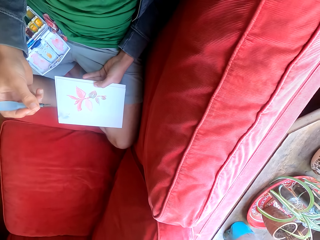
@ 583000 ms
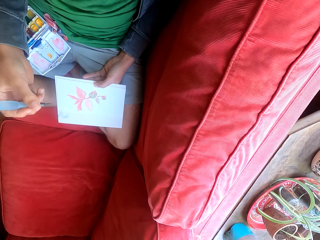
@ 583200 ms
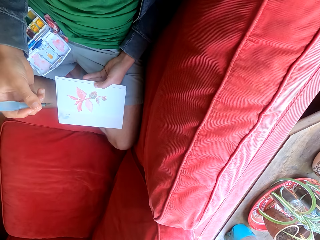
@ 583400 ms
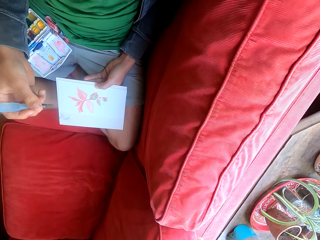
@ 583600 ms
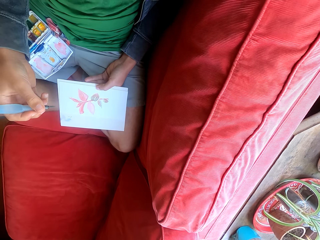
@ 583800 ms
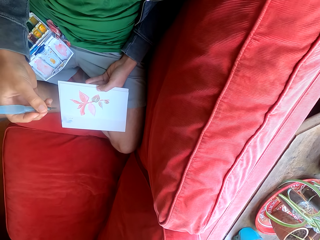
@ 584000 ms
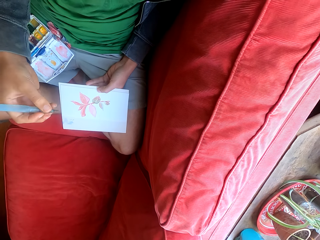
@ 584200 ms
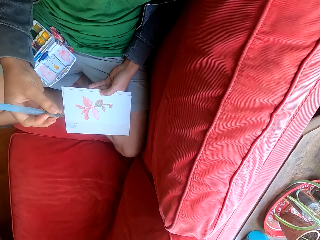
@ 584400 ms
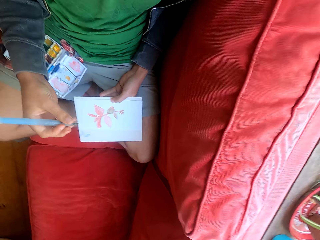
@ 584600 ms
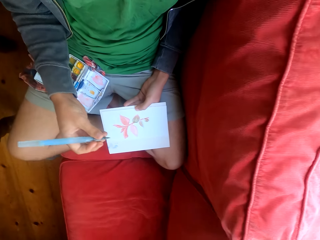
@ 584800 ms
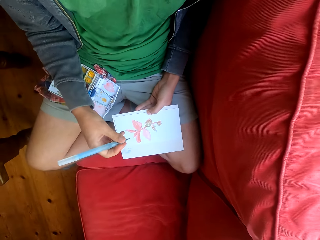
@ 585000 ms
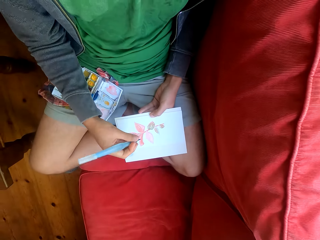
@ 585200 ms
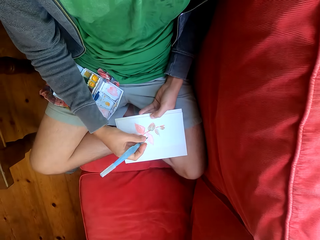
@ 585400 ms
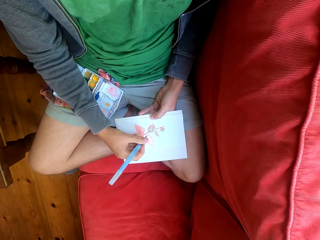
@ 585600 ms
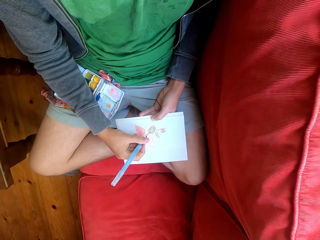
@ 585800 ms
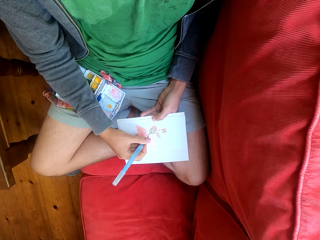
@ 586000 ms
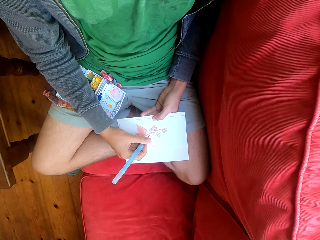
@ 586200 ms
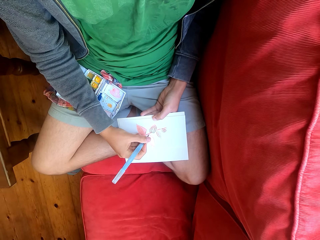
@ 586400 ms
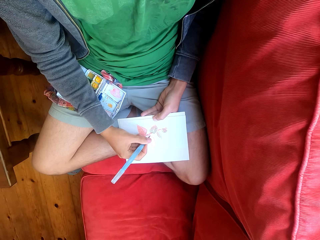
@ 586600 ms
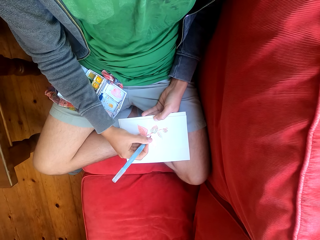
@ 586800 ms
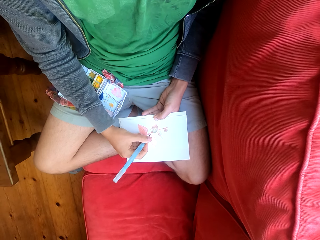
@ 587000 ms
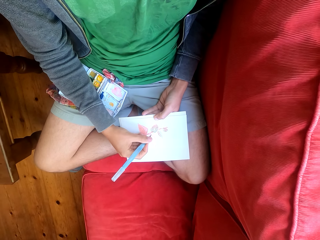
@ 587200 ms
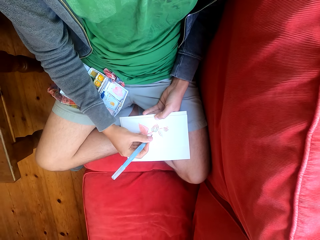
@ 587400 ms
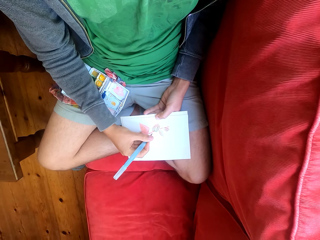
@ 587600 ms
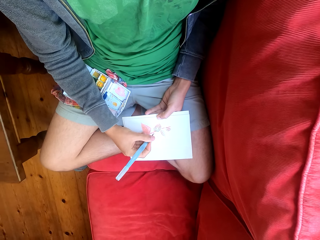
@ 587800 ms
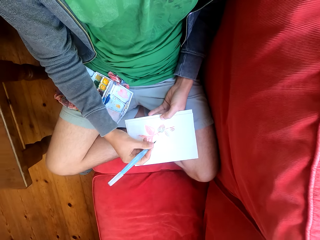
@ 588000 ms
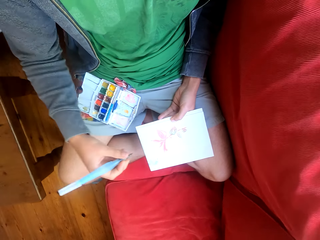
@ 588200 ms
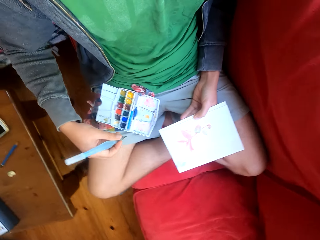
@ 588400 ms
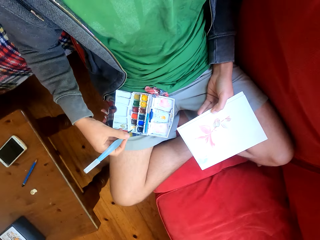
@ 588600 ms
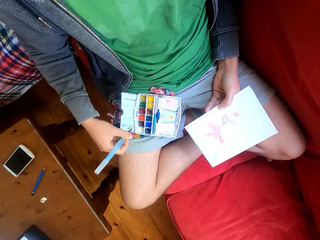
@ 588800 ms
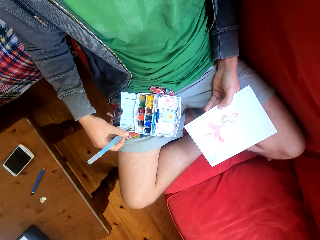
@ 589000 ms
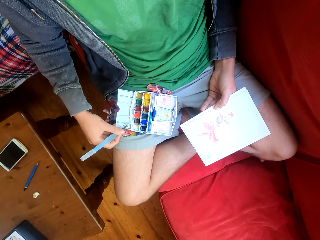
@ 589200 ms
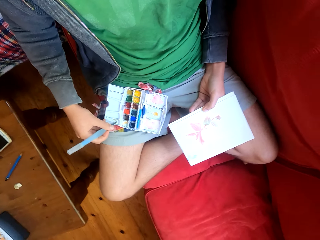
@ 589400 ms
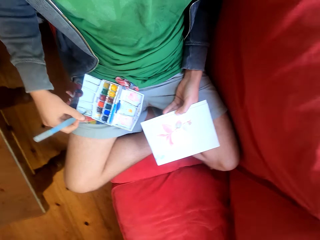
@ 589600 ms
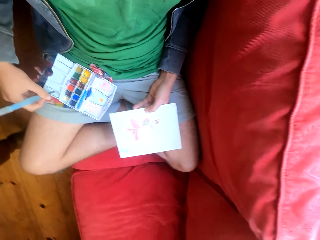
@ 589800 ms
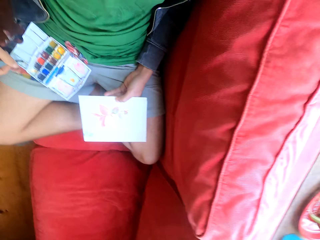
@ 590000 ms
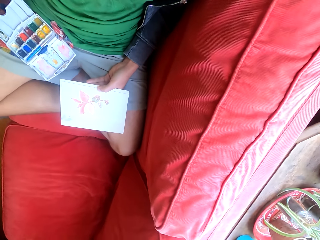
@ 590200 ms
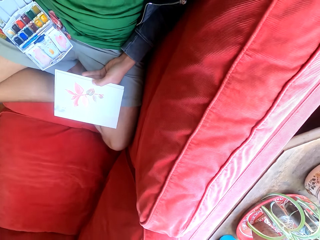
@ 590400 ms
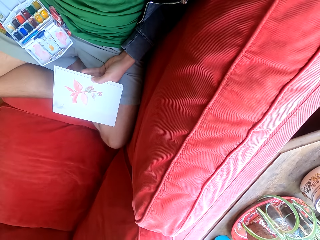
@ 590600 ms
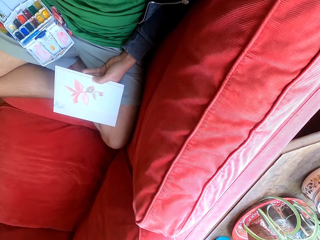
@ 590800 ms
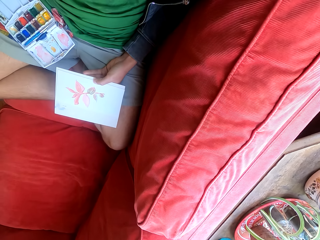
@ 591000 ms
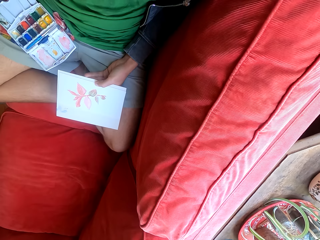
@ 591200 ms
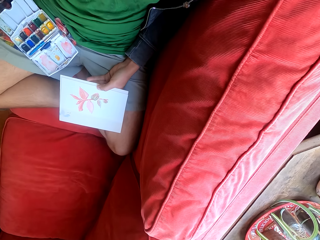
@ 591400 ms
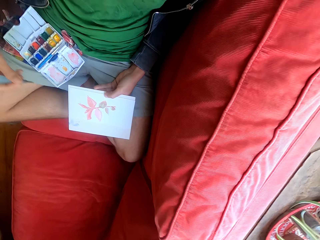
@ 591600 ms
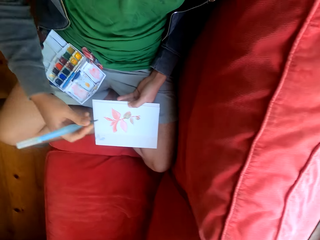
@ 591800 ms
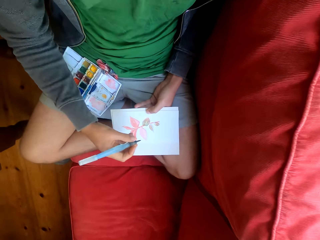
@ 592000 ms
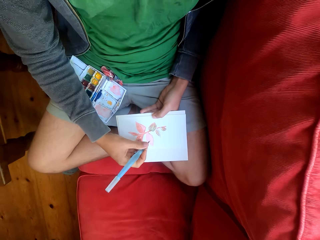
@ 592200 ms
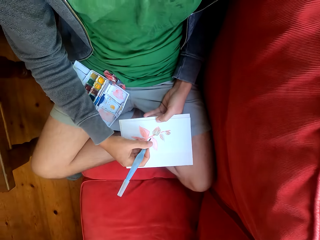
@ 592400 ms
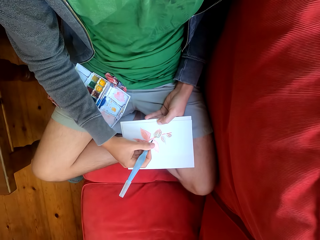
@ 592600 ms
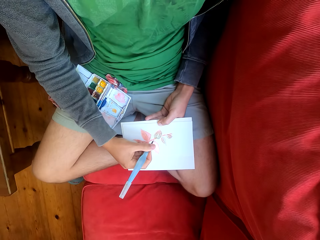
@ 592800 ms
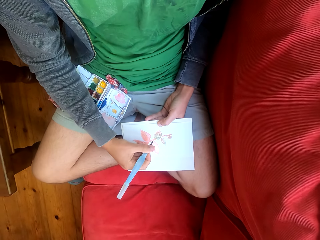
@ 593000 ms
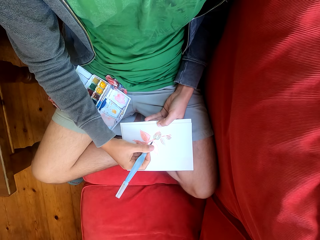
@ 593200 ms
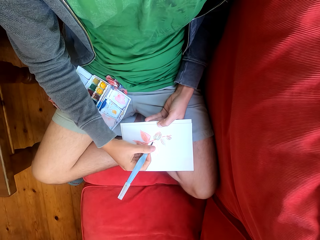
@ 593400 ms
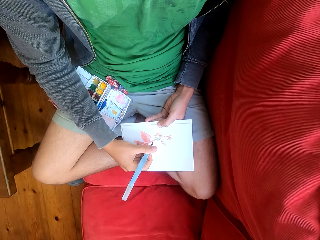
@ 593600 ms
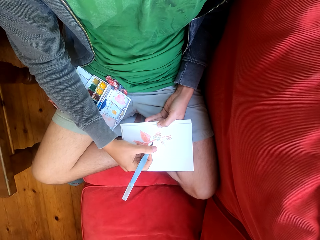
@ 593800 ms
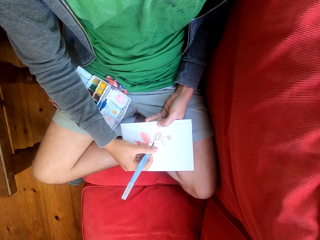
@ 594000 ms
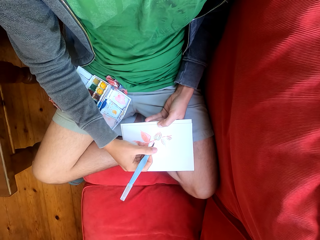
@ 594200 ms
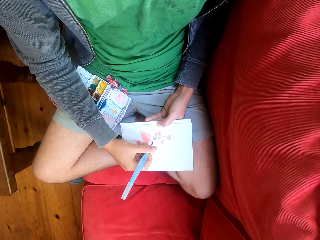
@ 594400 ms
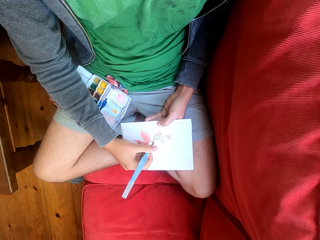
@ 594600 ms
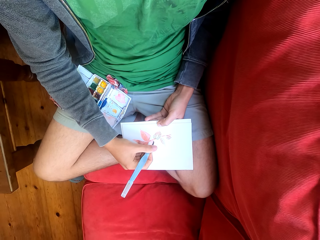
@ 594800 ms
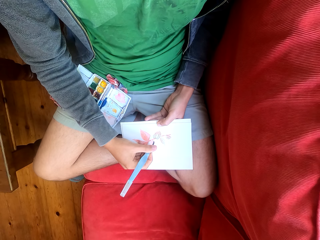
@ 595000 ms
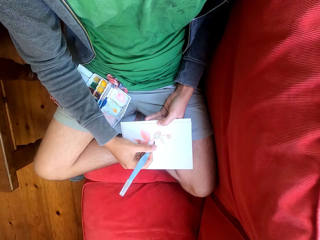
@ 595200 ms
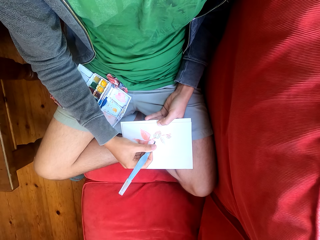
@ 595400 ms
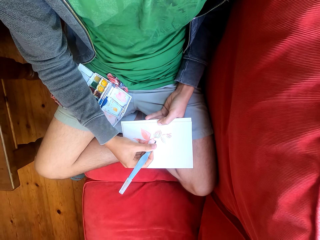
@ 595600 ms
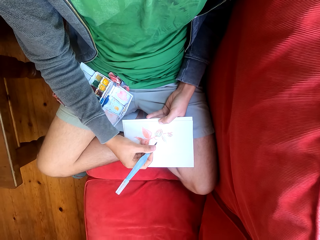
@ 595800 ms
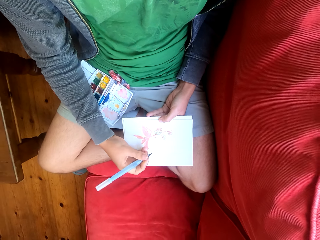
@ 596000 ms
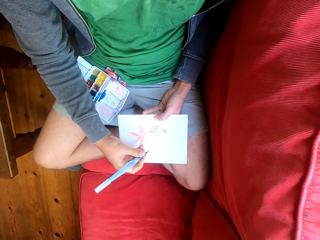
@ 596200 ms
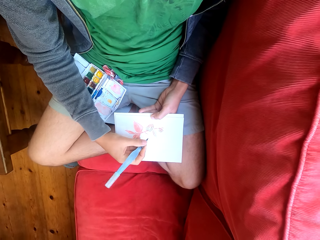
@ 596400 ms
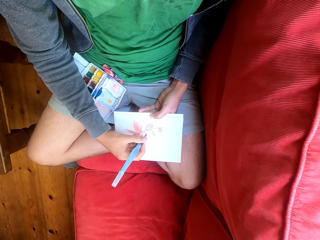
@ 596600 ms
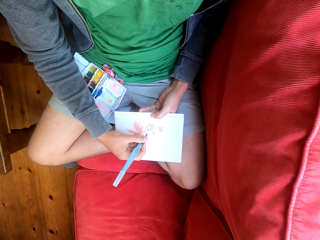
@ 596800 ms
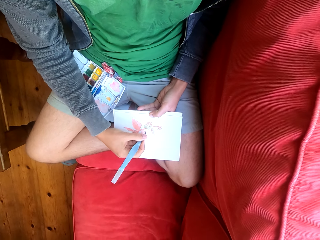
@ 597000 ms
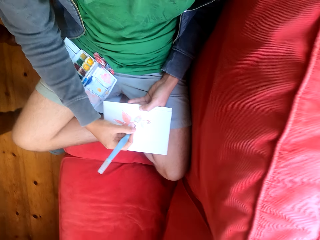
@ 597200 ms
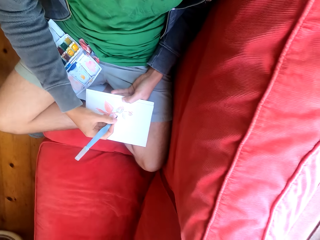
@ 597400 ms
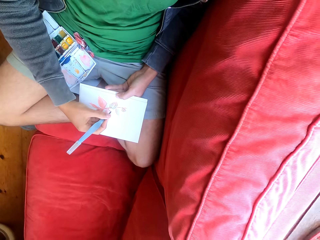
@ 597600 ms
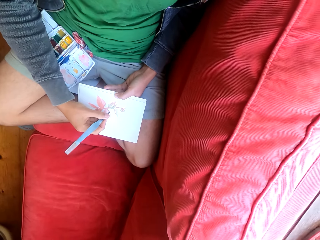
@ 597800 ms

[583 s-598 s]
The camera wearer paints on the paper. They scoop paint on the paint palette tray with a brush. They brush on the paint. They draw on the paper while on the sofa.
